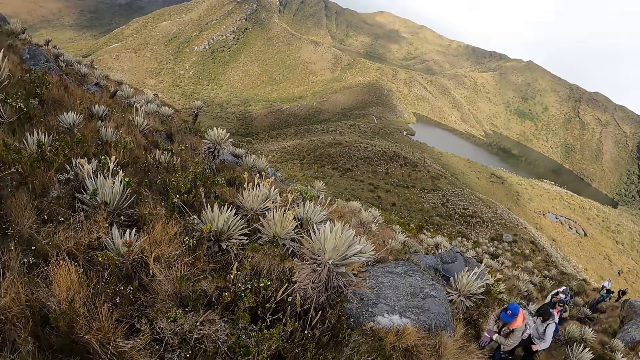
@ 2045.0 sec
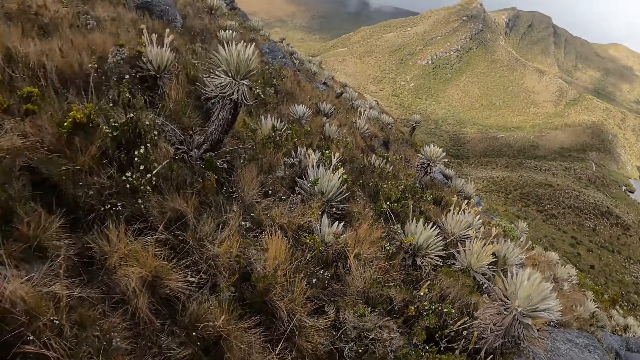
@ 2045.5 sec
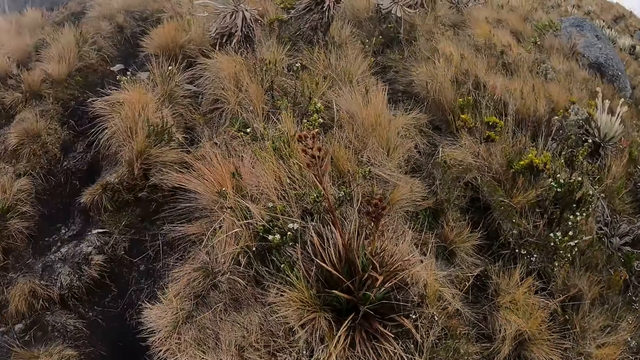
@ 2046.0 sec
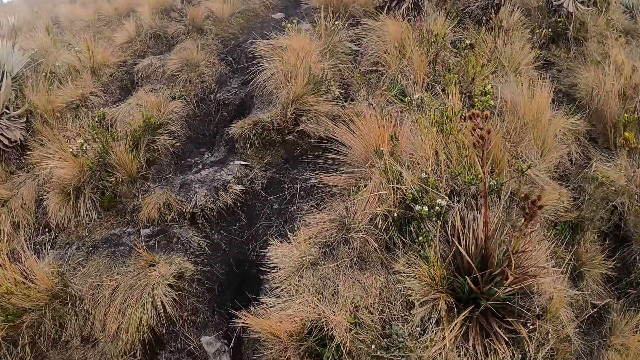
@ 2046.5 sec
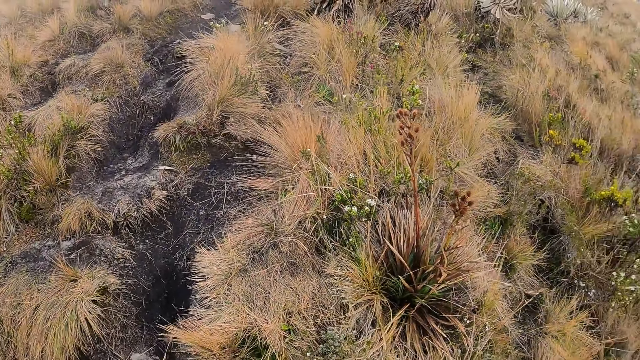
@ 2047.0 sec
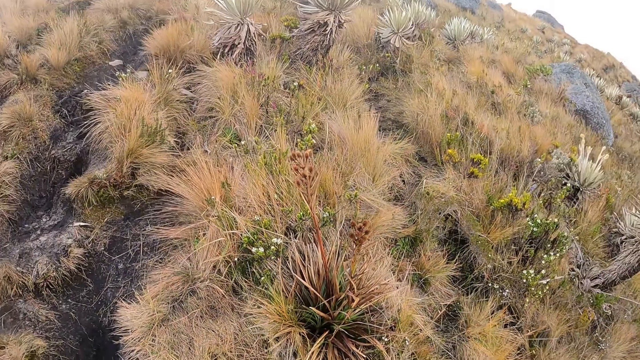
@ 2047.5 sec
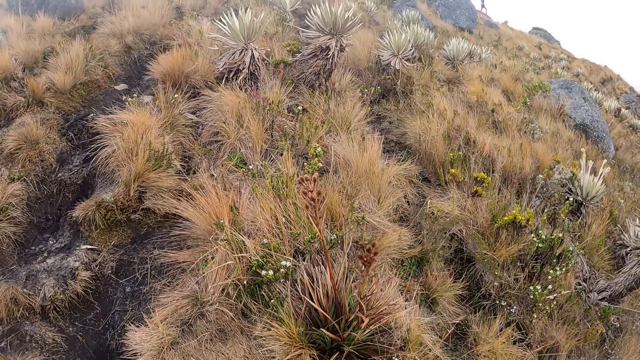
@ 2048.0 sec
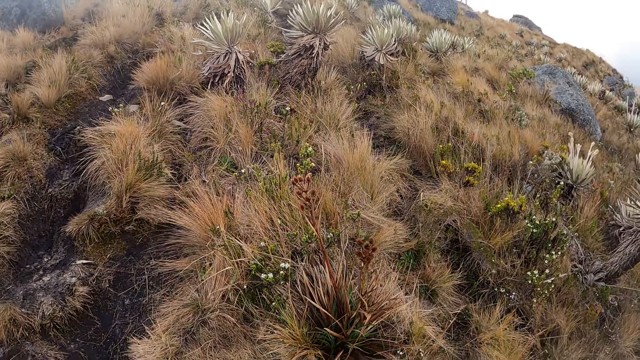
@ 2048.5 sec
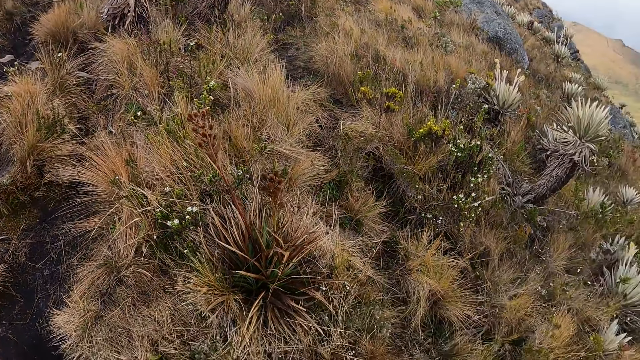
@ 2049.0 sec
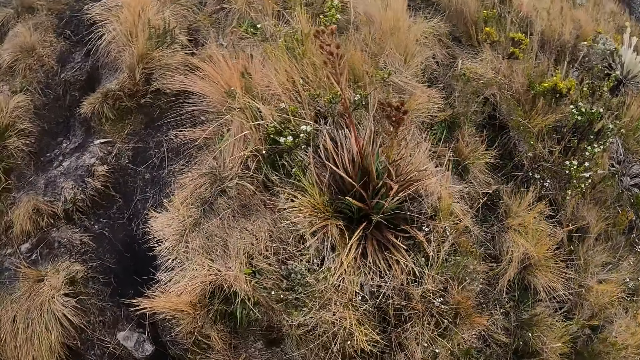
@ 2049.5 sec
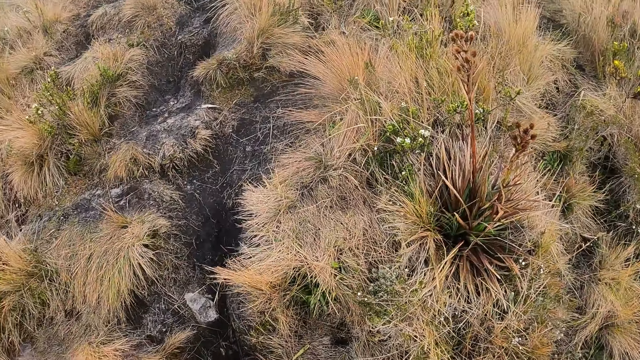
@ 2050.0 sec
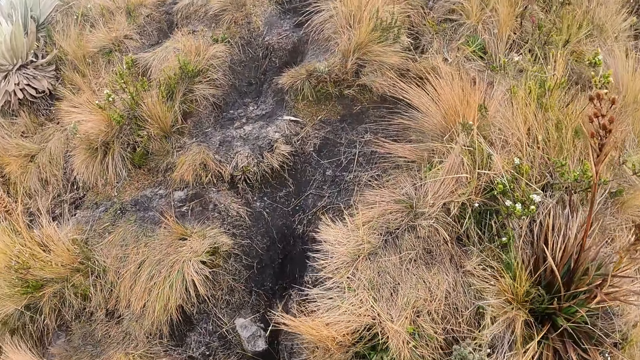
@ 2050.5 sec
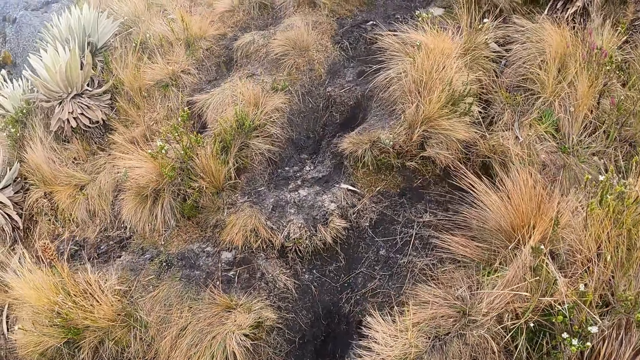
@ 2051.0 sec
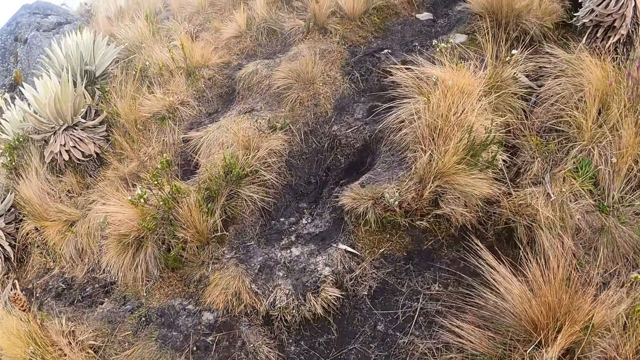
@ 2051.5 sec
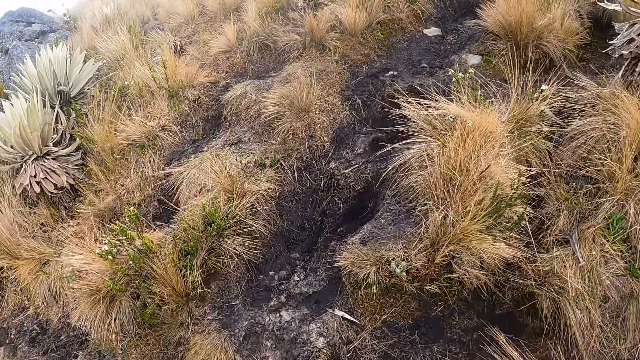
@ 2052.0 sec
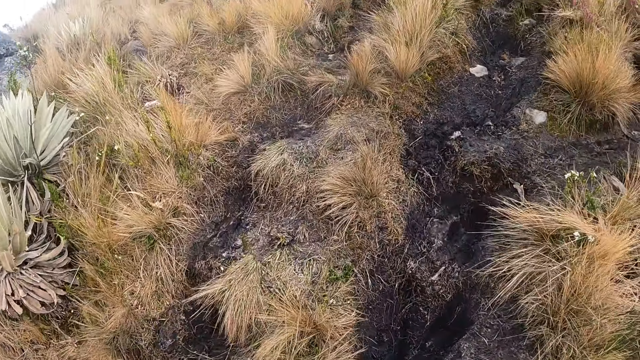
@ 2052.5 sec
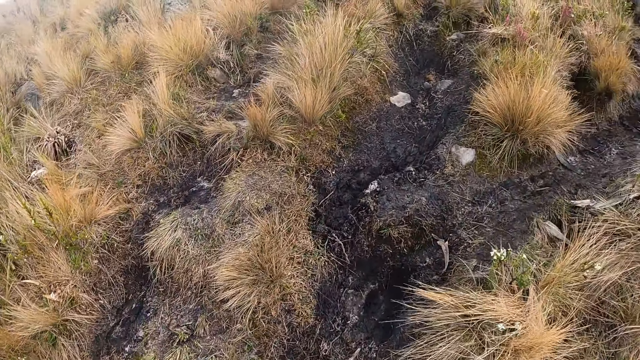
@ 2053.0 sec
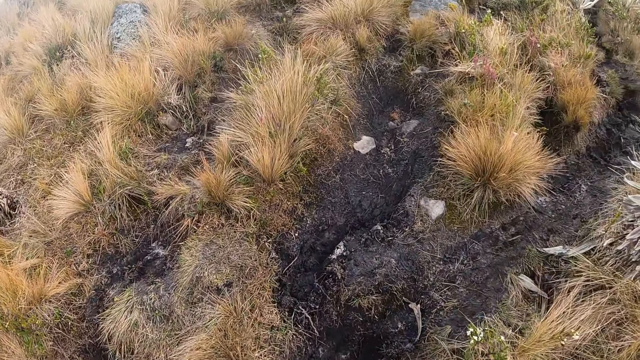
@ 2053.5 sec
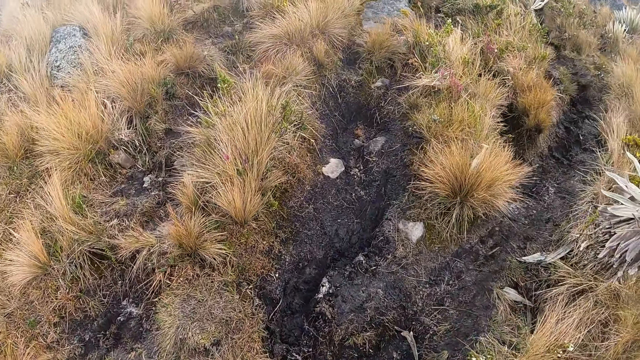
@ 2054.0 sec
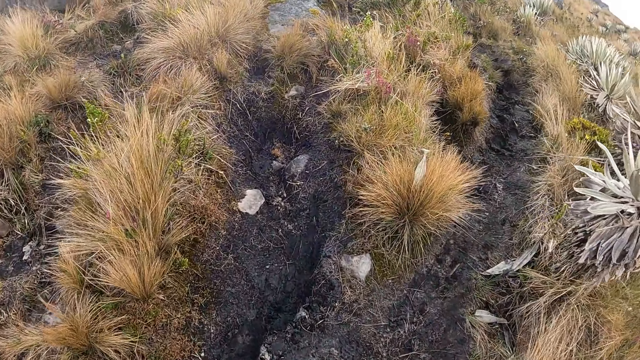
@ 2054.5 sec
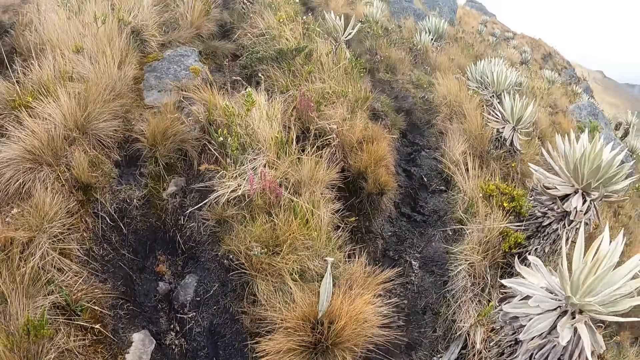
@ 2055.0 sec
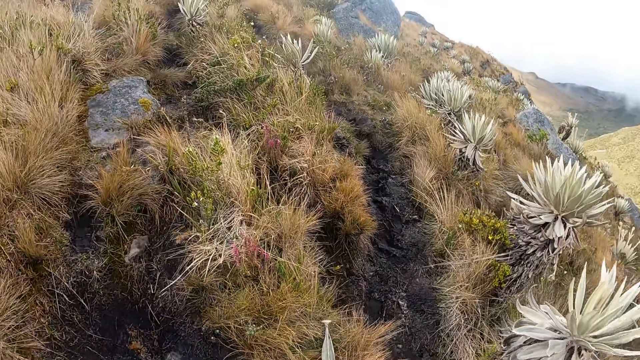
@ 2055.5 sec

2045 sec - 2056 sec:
The camera wearer turns around. They look around. They walk on the path on a hill with the group of people. They climb a mountain.

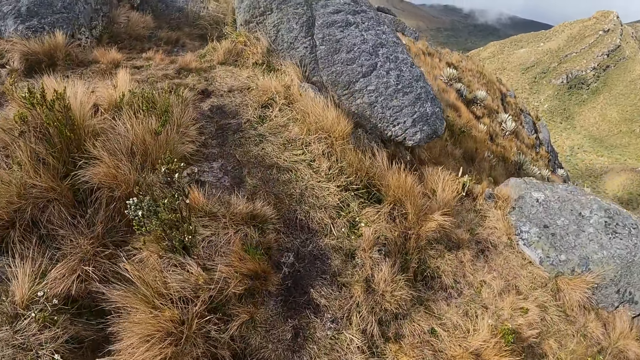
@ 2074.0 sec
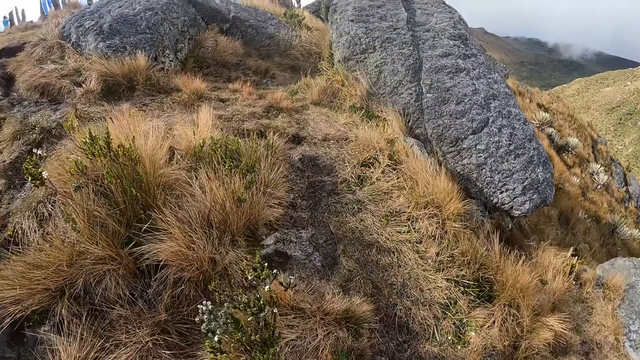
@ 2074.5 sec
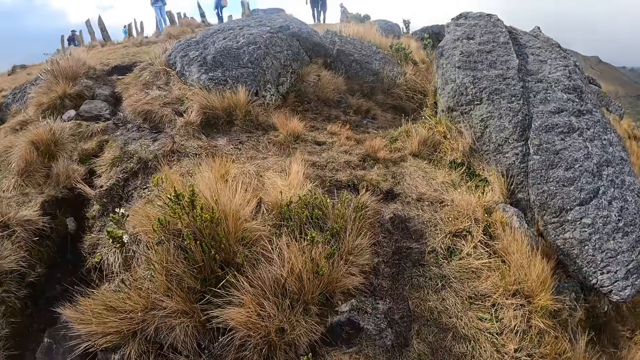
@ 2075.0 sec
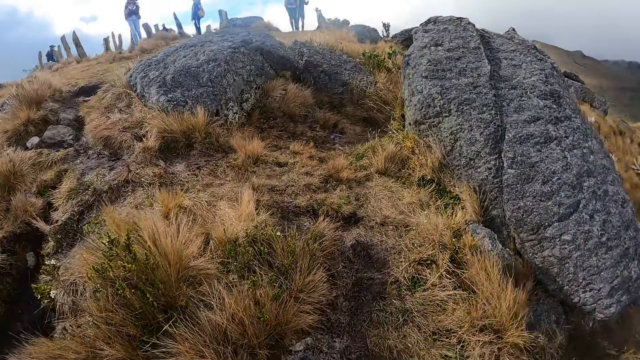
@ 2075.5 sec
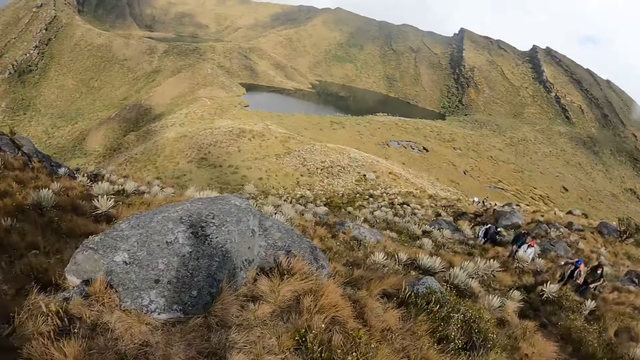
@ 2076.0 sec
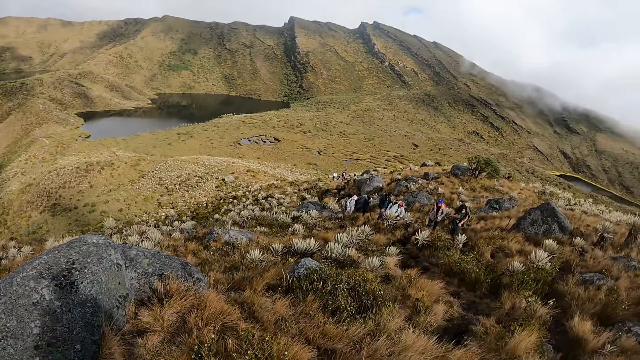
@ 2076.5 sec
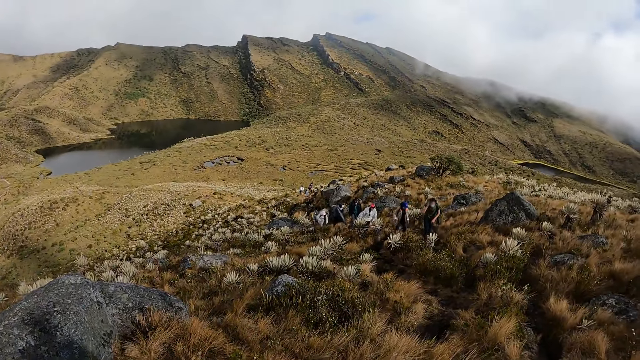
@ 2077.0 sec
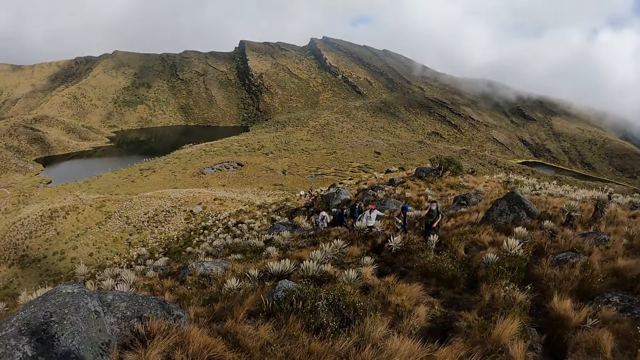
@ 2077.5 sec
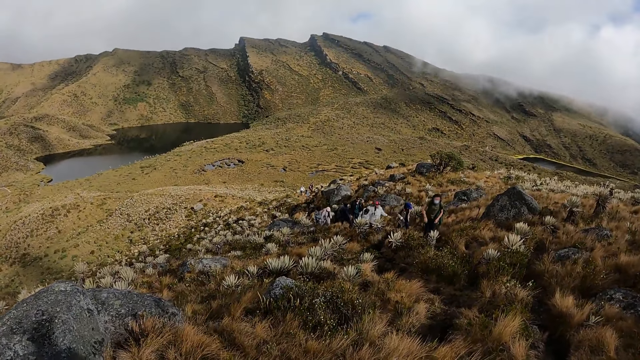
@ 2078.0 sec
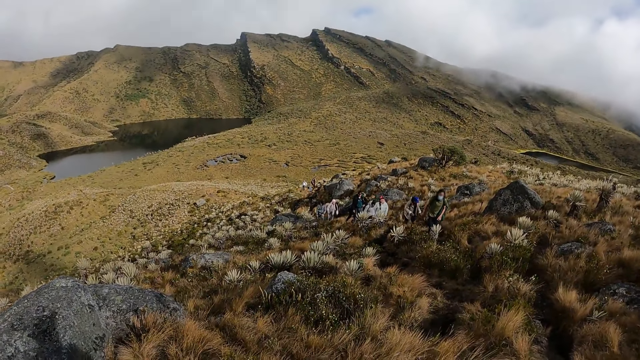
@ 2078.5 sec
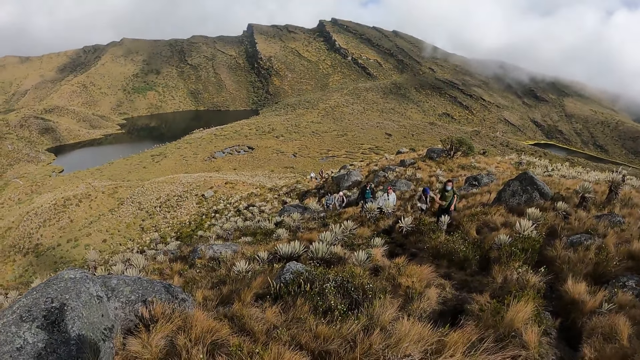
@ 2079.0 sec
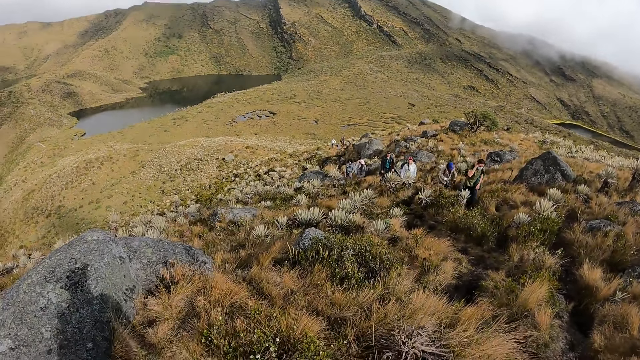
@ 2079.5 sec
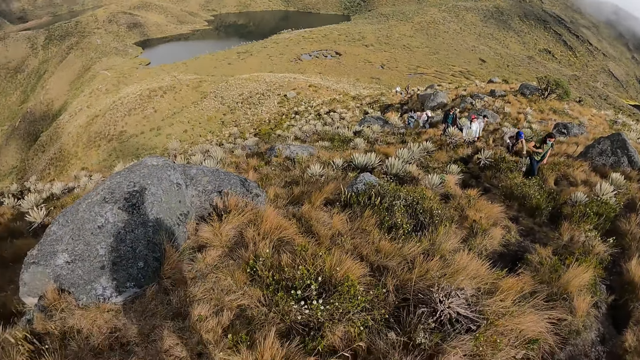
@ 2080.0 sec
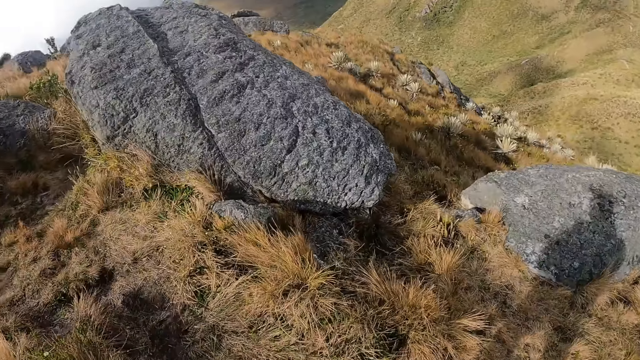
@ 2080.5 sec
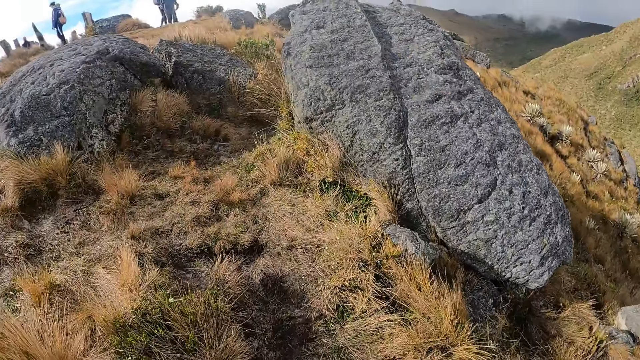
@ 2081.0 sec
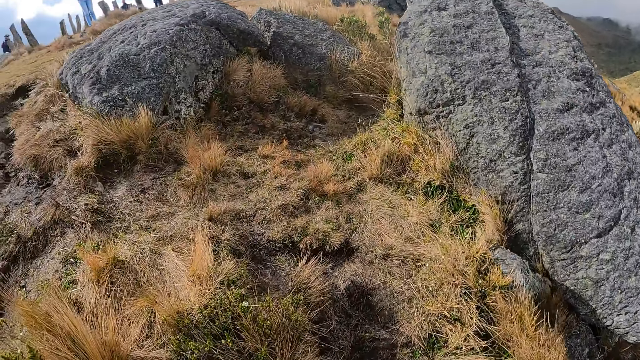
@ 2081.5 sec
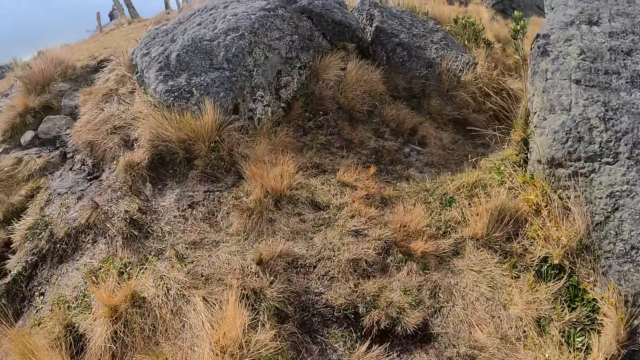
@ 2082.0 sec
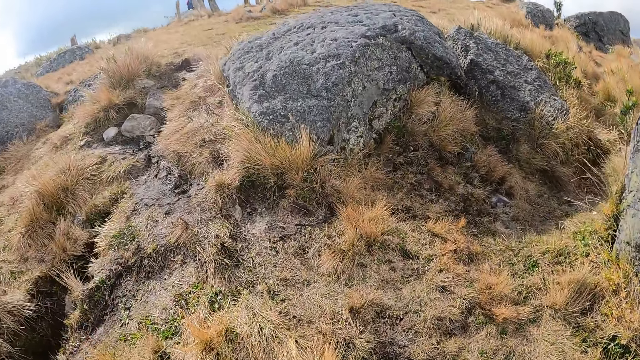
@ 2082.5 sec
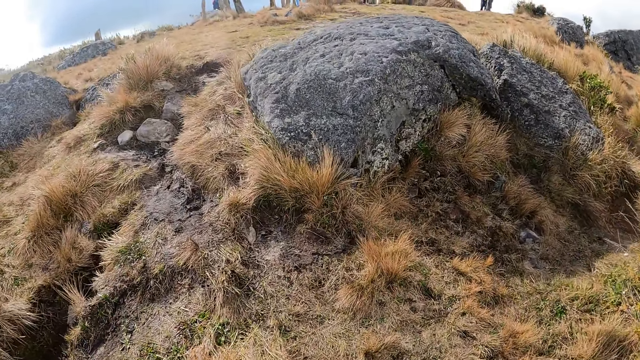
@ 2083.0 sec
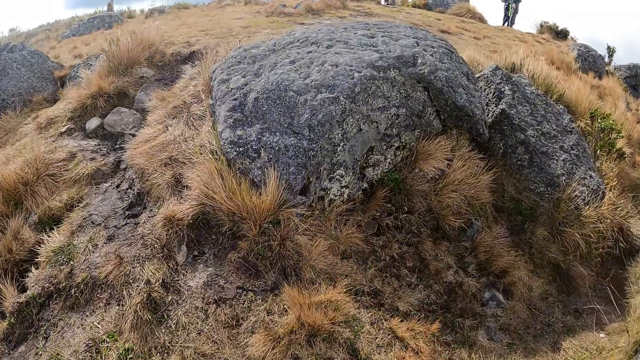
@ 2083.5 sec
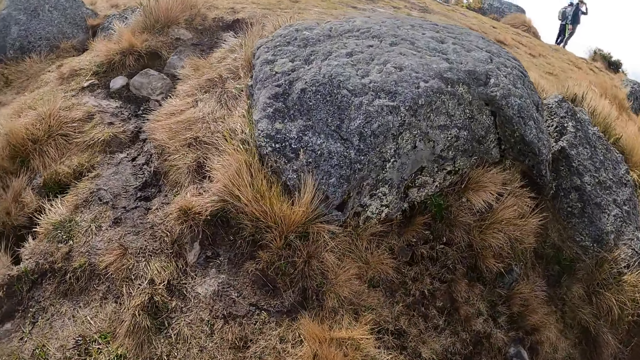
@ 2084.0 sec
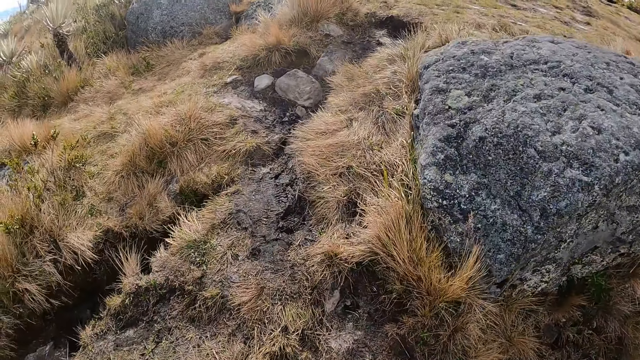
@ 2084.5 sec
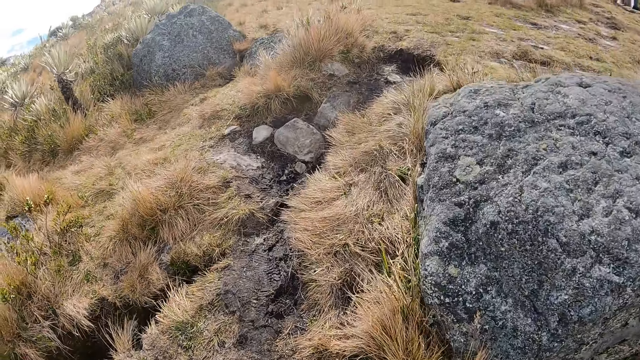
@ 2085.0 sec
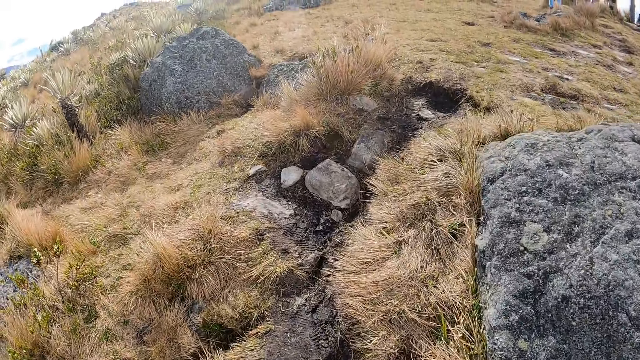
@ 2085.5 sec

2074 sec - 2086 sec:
The camera wearer turns around. A person straightens the hair and climbs a mountain. Another person climbs the mountain. A third person climbs the mountain. The camera wearer turns around. They climb the mountain.
